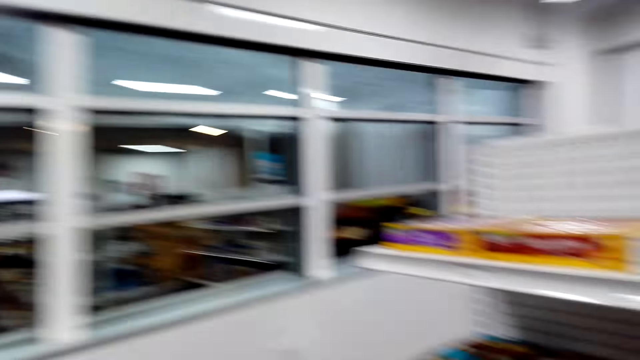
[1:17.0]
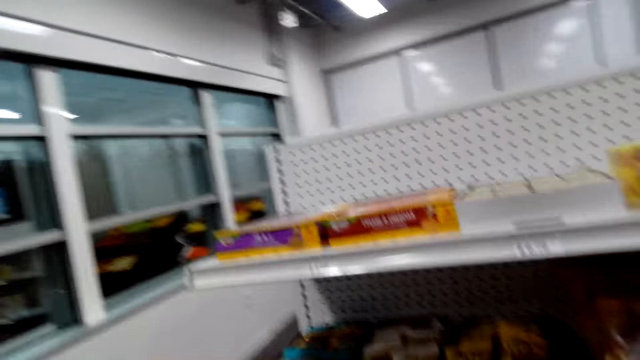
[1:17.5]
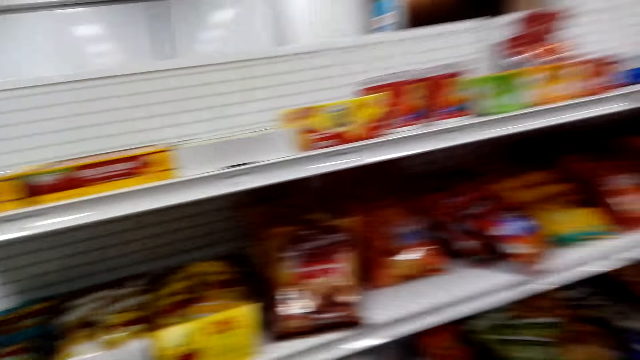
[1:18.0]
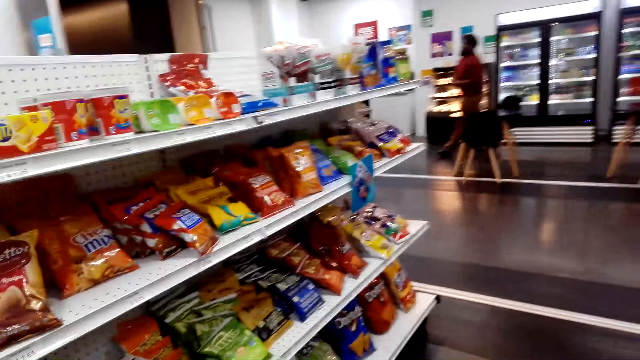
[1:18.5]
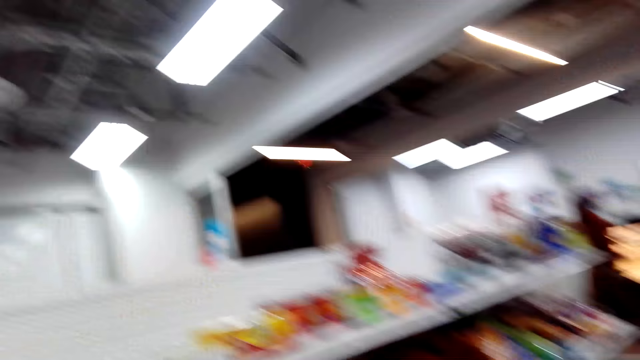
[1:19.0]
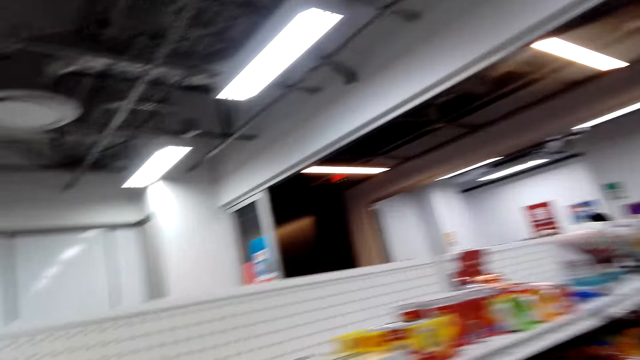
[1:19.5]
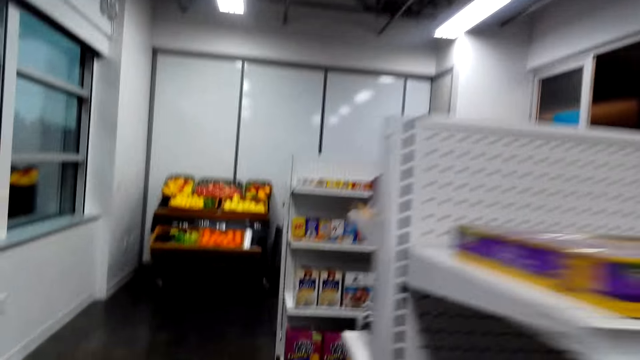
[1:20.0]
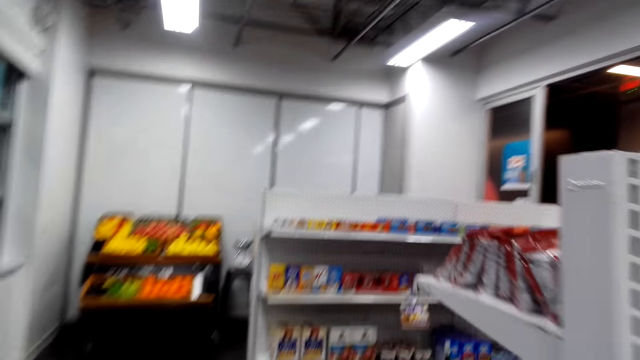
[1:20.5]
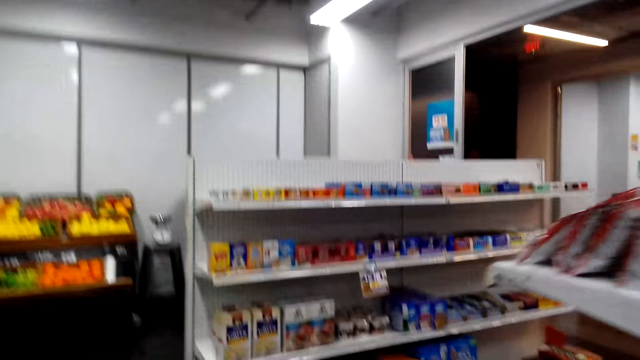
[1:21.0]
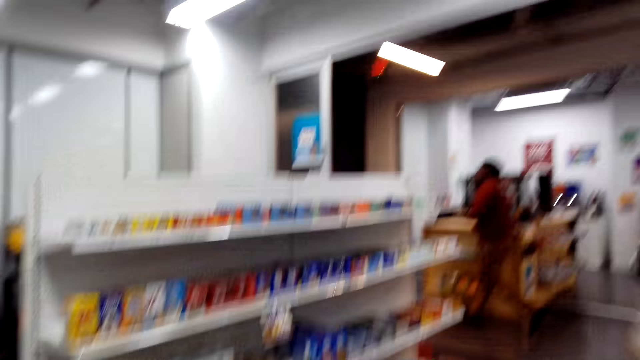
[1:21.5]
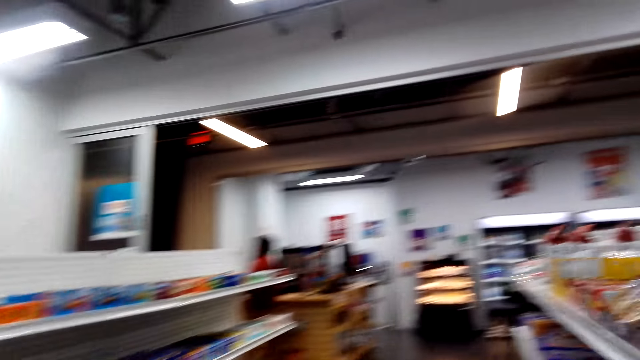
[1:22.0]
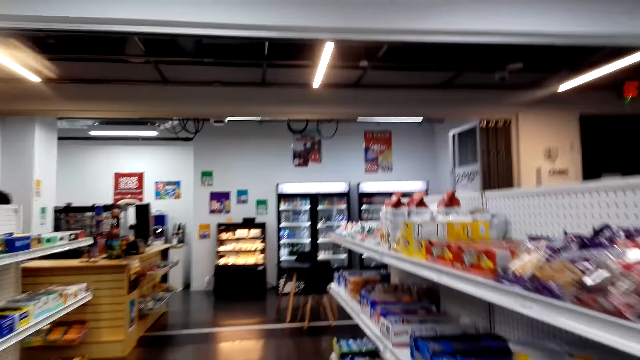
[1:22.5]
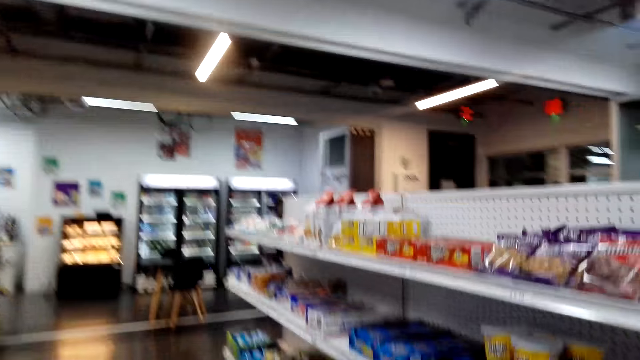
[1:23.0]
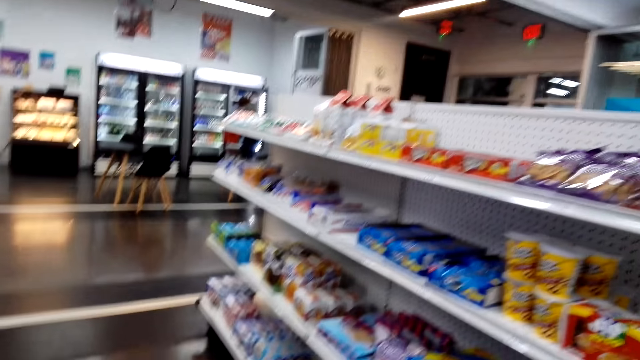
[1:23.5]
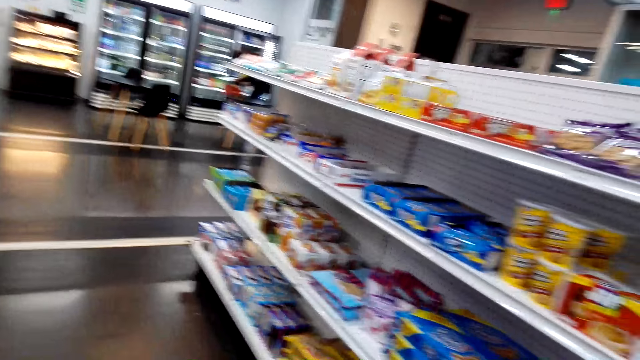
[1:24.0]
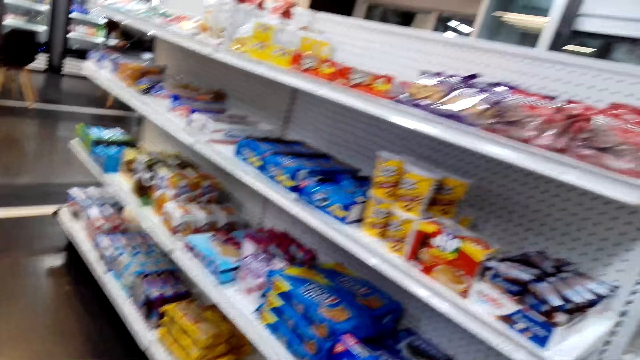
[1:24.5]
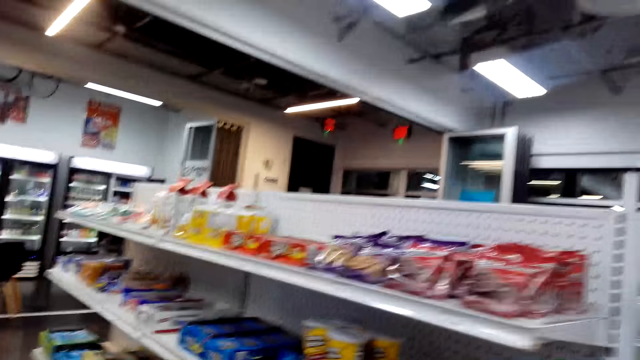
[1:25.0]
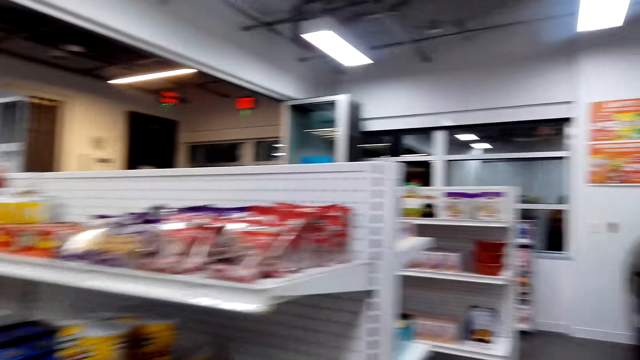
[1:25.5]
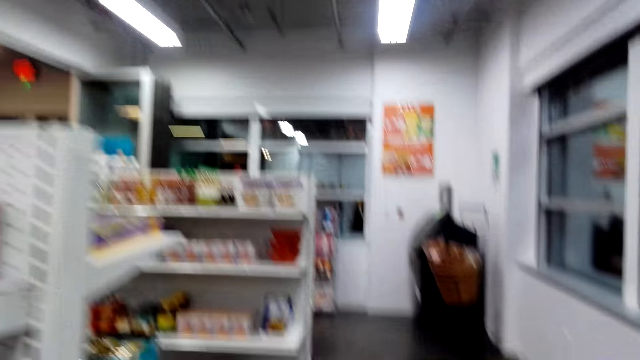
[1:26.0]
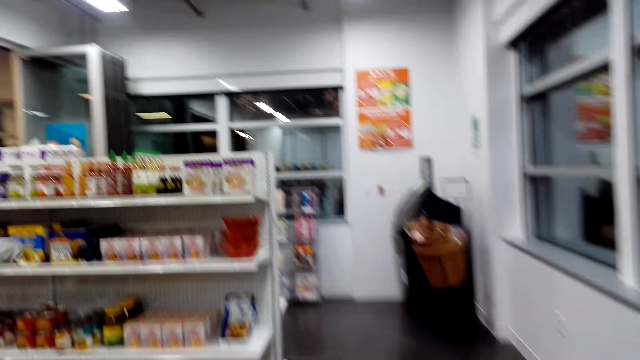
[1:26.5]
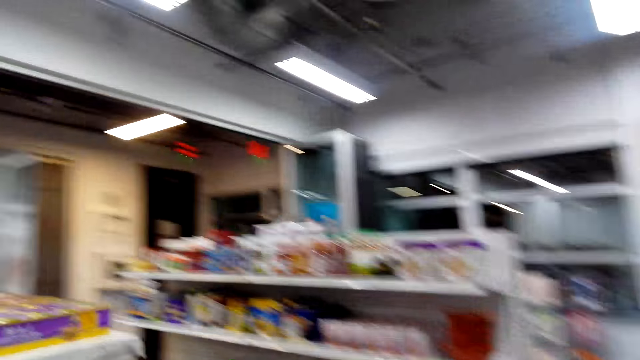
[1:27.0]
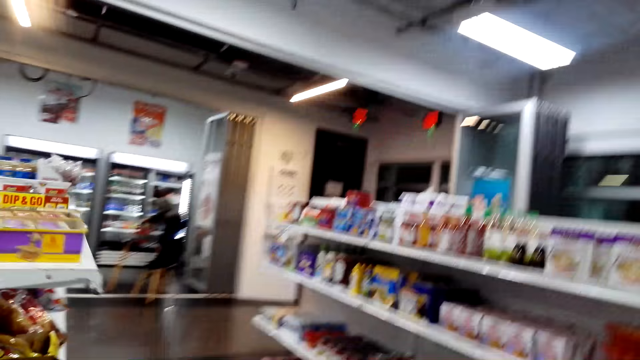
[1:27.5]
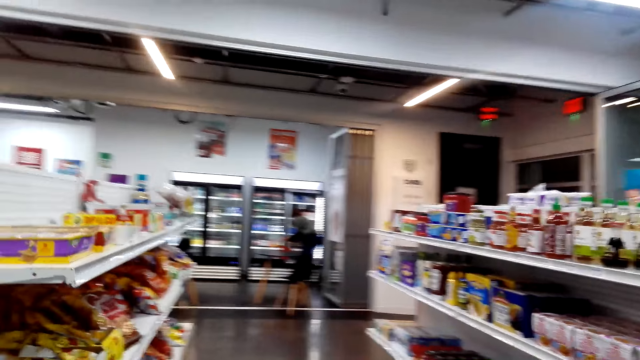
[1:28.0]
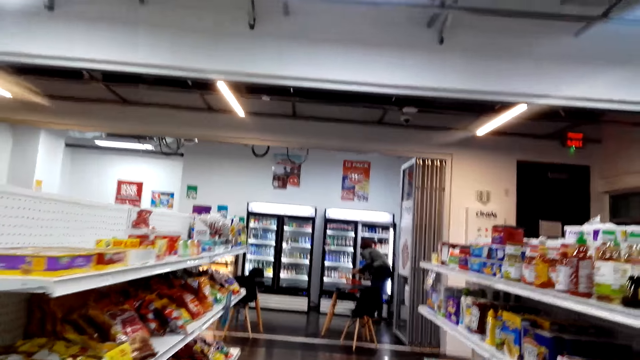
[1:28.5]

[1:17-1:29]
The camera wearer walks.

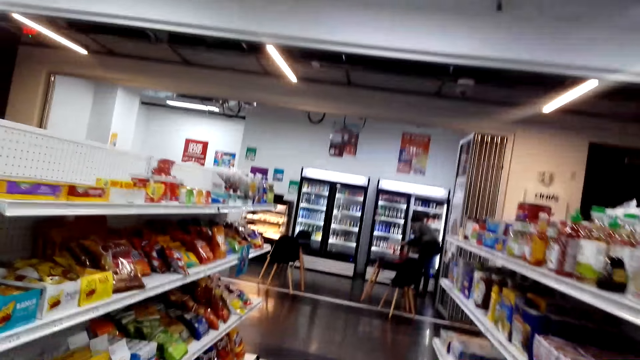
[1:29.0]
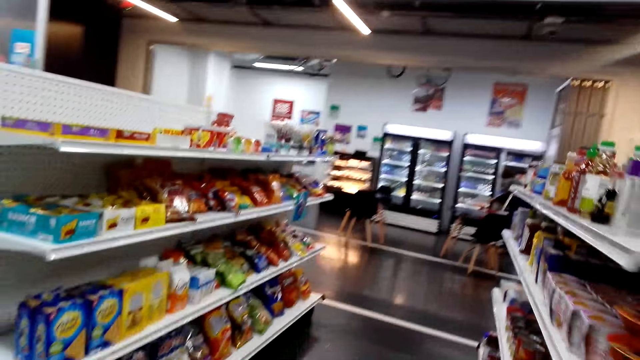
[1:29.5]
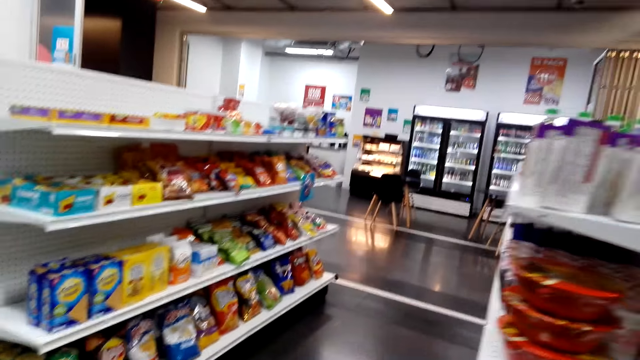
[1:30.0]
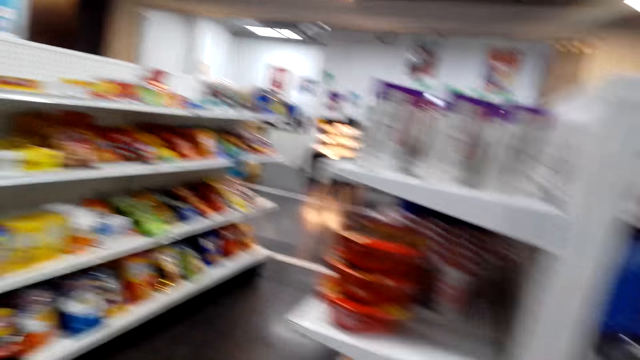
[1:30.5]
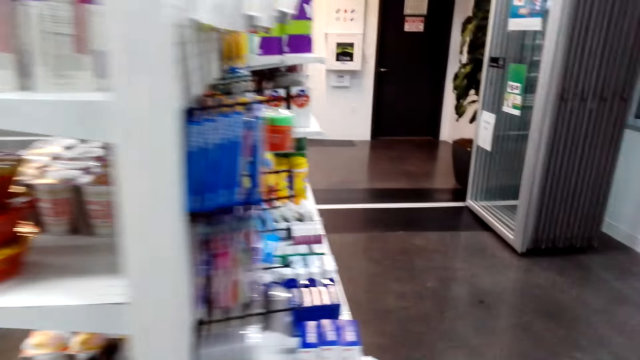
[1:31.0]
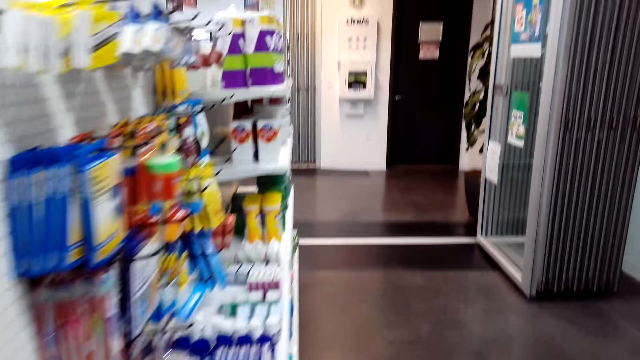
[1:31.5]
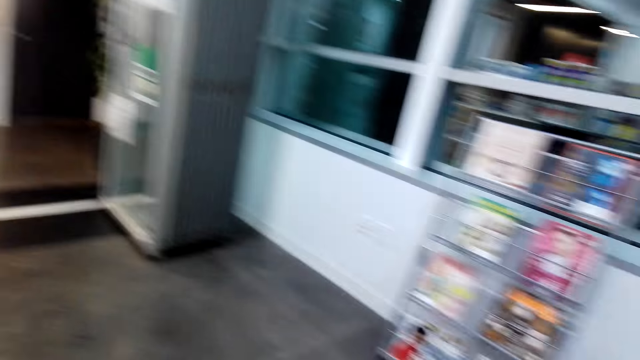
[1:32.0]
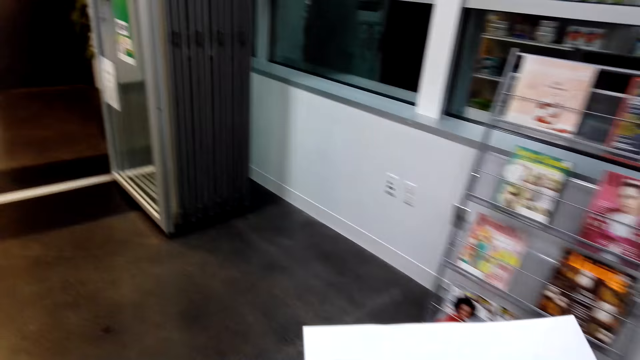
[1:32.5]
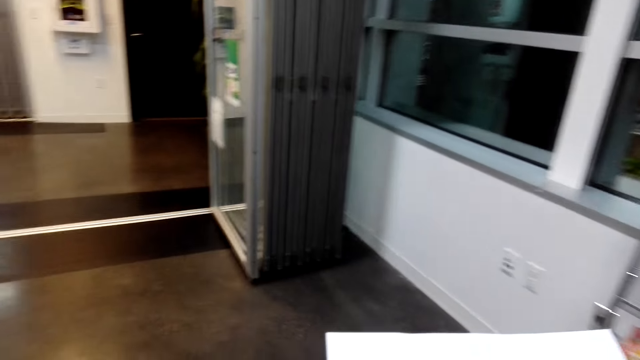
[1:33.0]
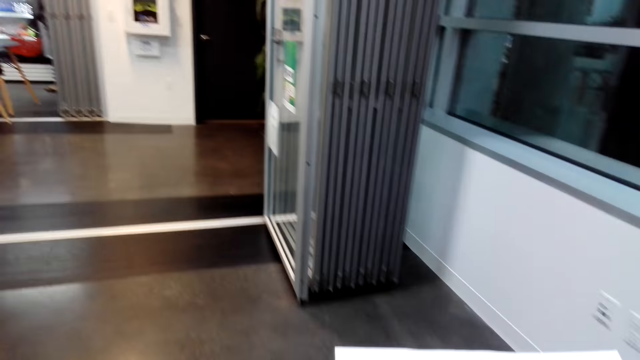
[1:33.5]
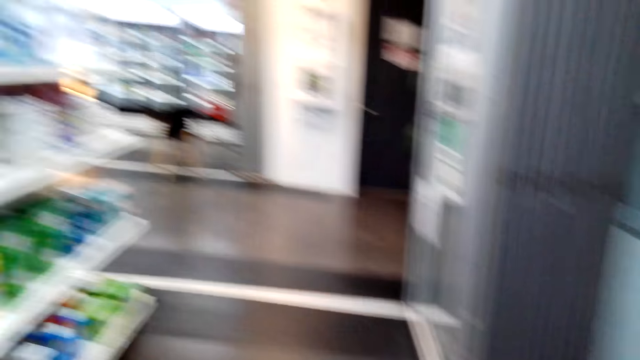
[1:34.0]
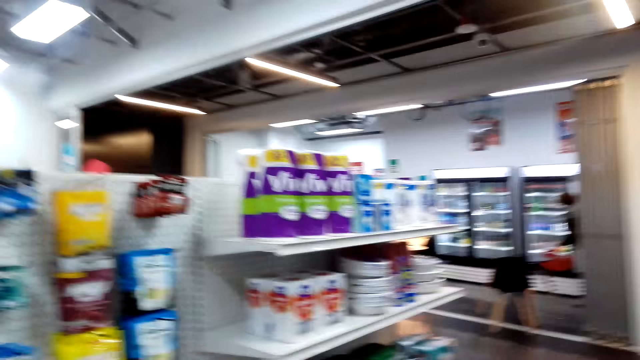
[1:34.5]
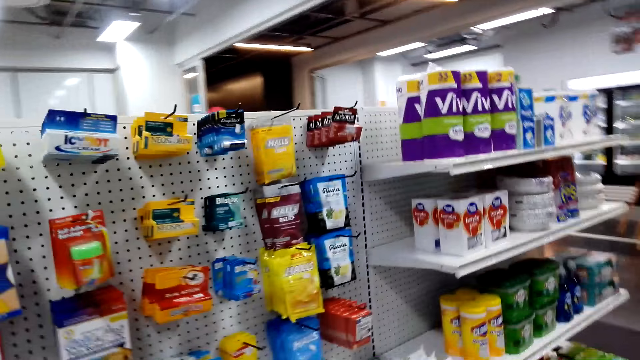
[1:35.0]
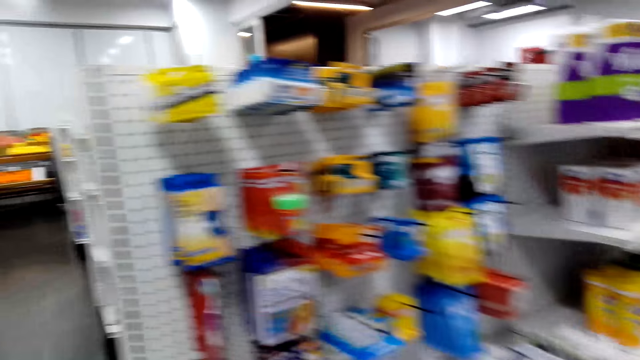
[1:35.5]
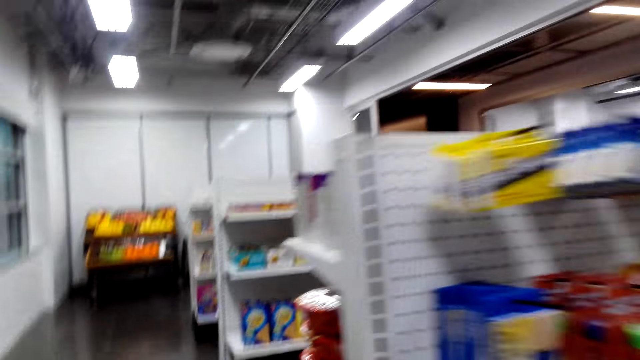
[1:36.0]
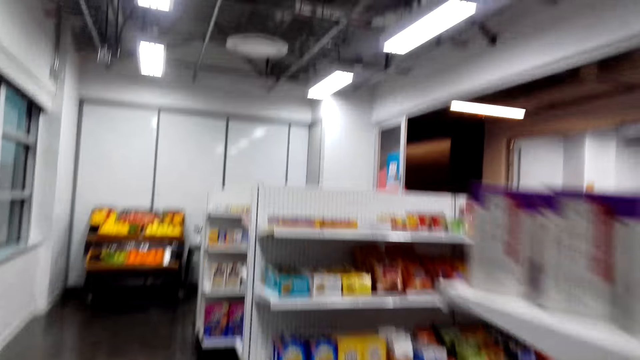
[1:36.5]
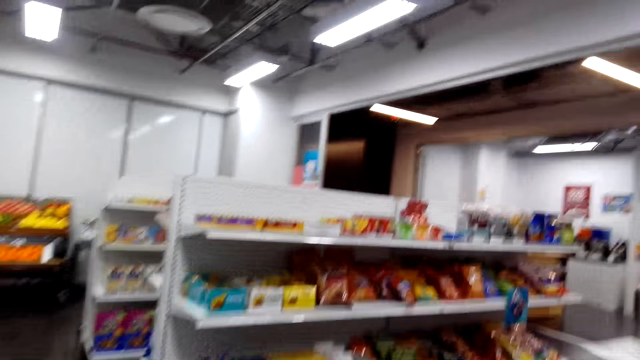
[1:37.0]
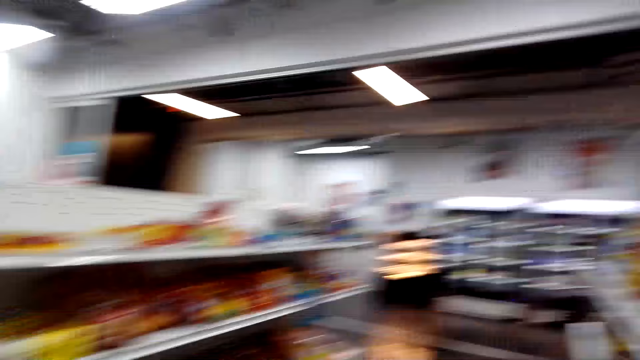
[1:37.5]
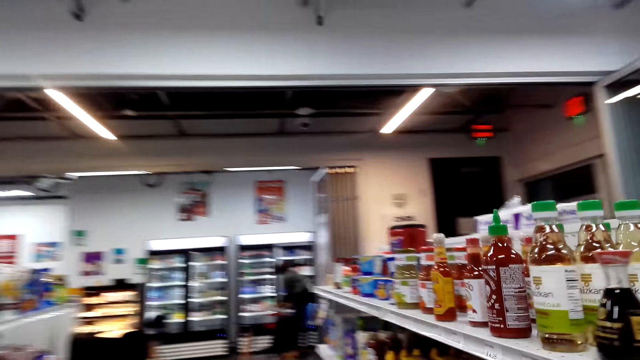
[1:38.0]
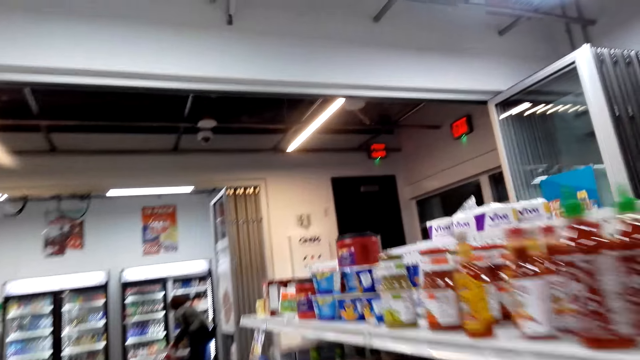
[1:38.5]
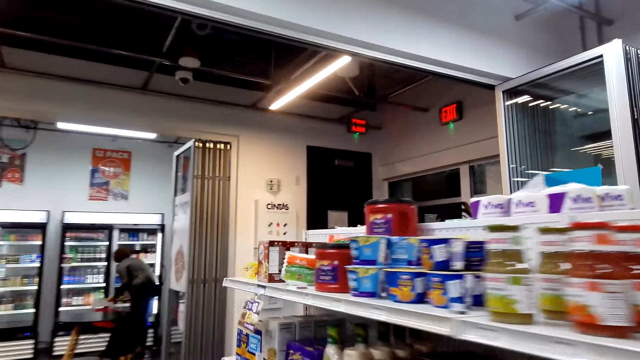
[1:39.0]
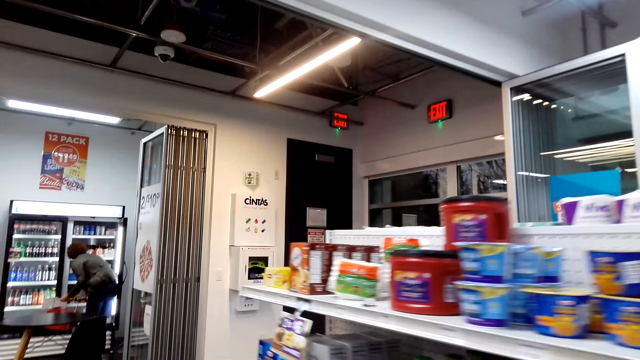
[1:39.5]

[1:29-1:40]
The camera wearer looks at the shelves.
